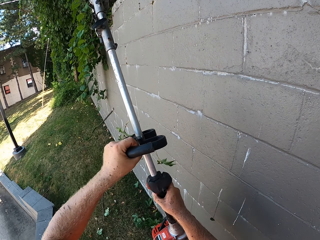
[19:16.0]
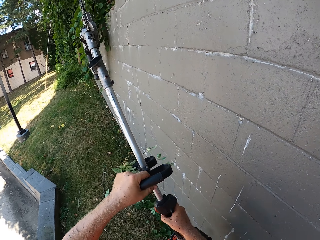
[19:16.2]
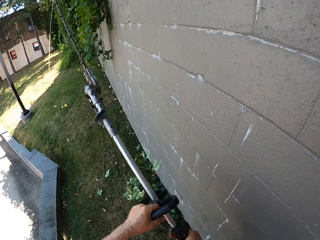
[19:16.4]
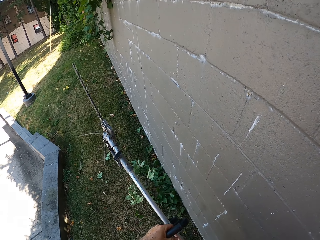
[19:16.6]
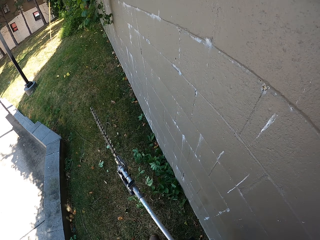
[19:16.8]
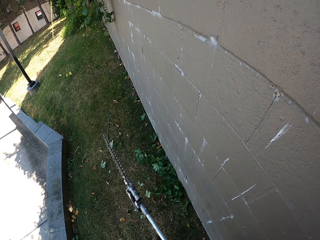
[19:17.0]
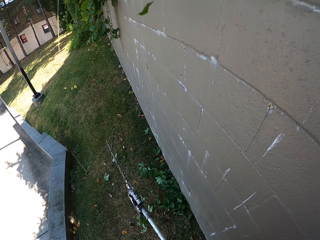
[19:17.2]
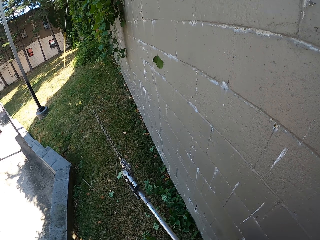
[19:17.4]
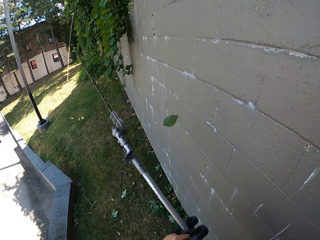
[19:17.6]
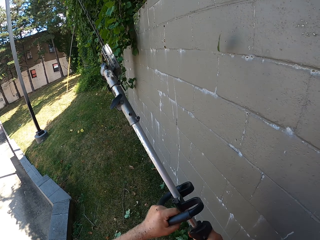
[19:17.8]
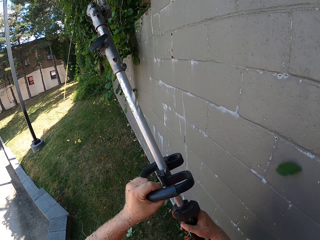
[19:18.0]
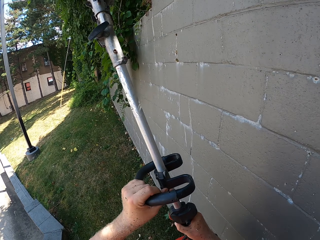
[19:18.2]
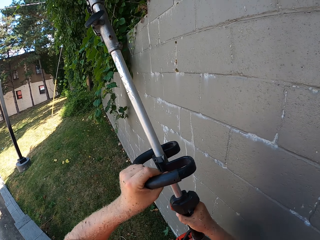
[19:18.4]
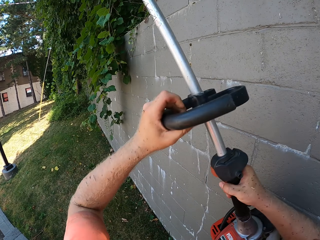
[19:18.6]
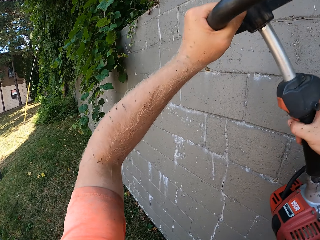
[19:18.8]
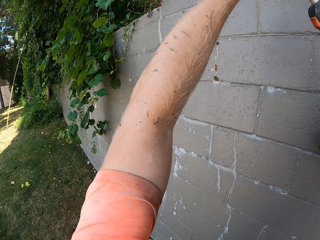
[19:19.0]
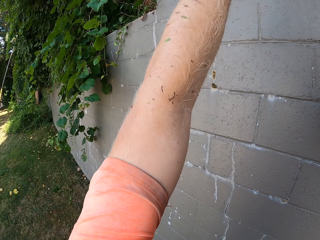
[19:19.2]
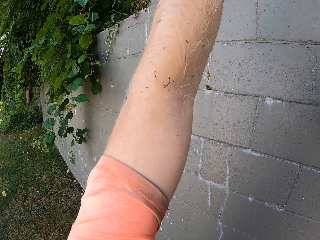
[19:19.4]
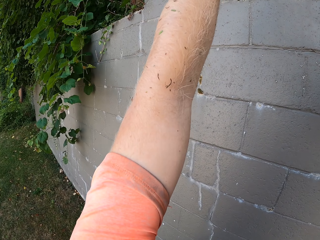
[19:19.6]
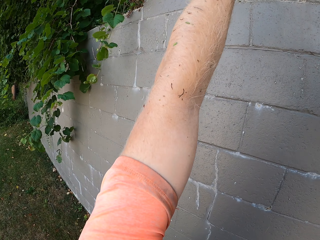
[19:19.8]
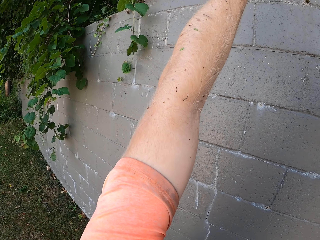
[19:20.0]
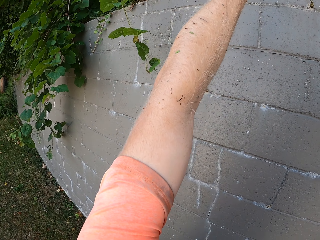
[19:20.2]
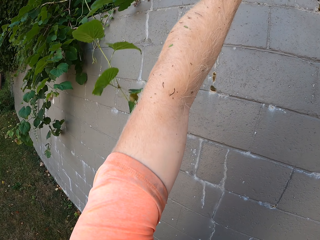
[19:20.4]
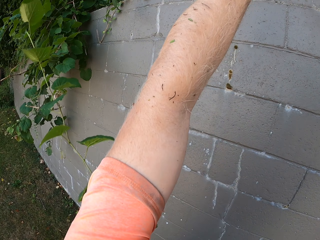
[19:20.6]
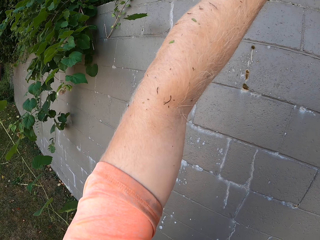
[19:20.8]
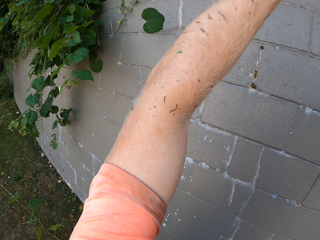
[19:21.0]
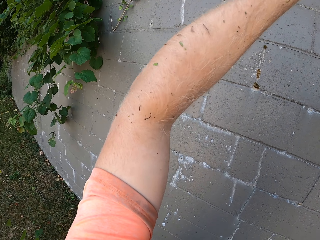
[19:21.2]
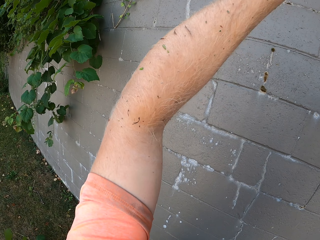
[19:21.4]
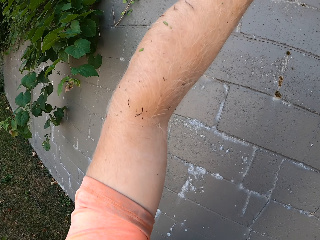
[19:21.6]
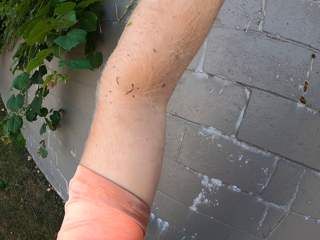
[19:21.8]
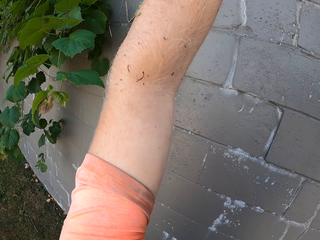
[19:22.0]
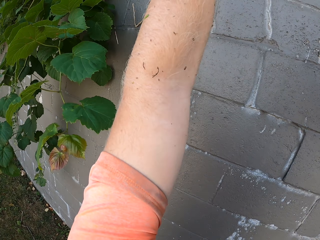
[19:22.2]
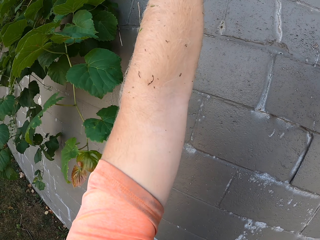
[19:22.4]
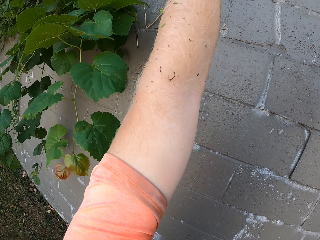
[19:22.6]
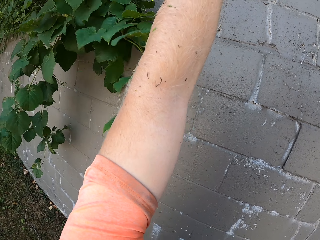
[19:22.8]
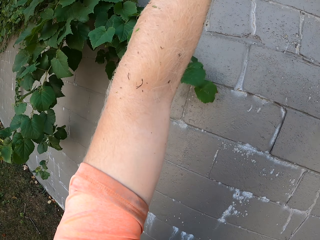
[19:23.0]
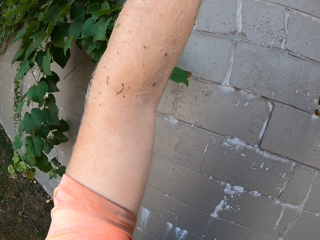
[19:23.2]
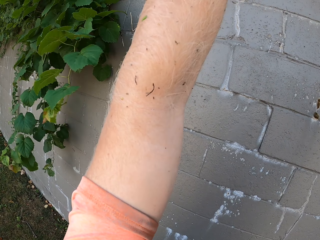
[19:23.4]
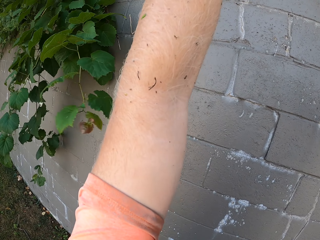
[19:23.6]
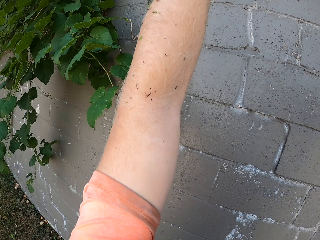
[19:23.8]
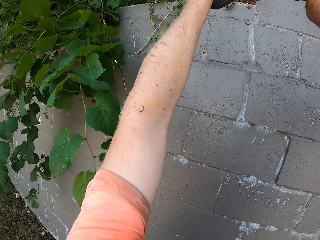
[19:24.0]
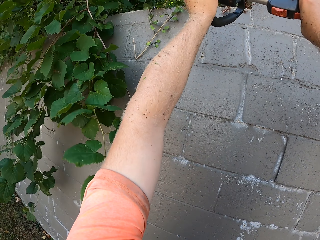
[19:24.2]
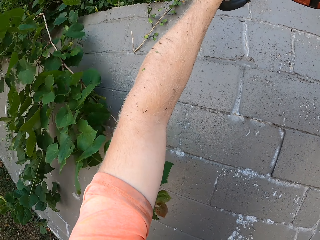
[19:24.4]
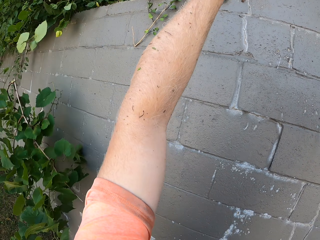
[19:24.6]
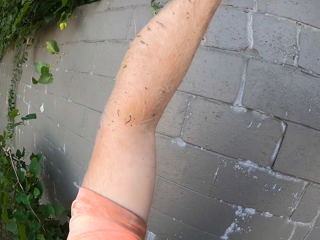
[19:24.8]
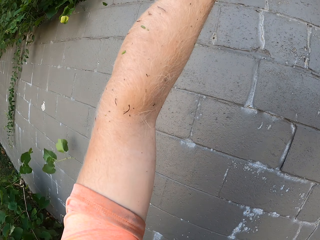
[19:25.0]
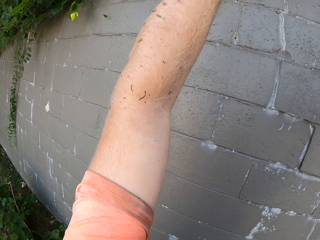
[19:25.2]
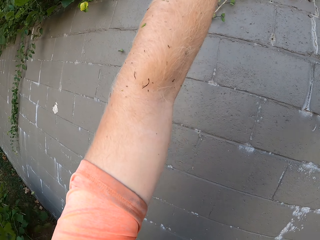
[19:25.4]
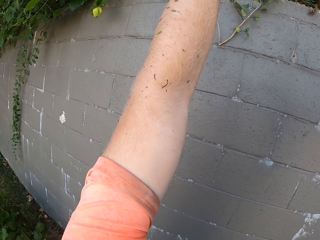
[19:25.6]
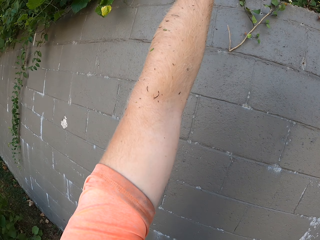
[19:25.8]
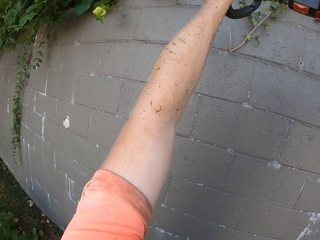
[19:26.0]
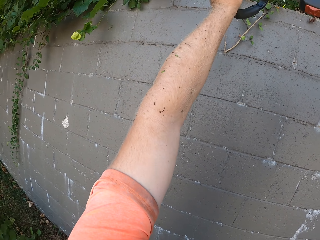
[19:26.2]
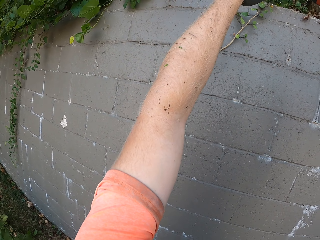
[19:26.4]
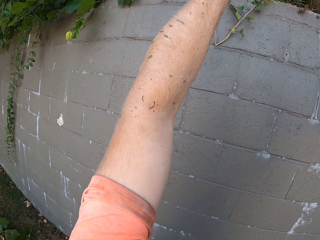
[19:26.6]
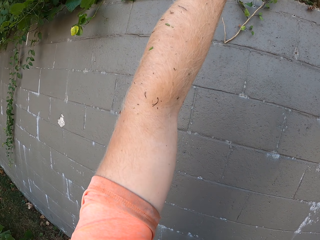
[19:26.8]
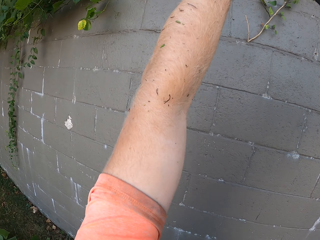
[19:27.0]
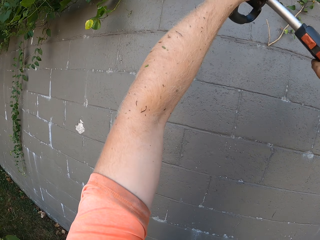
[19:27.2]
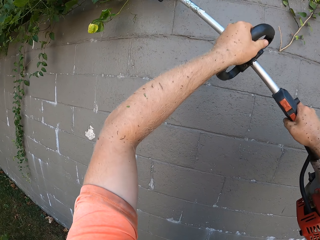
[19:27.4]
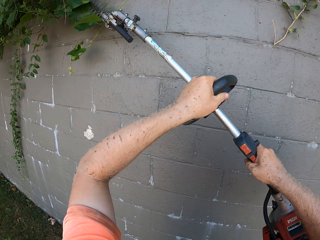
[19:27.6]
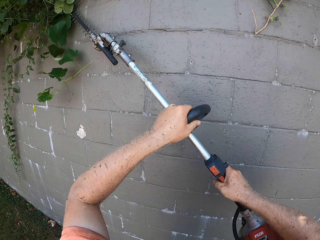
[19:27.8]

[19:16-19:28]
The camera wearer trims hedge bushes on the wall with the hedge trimmer in both hands.

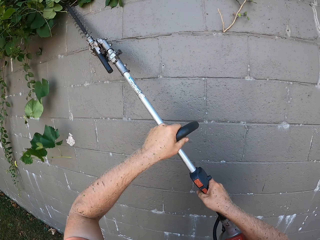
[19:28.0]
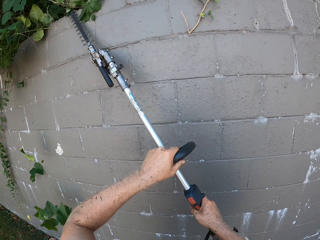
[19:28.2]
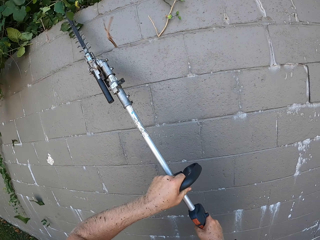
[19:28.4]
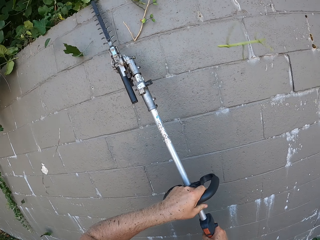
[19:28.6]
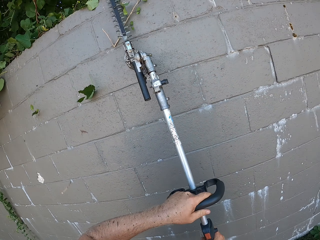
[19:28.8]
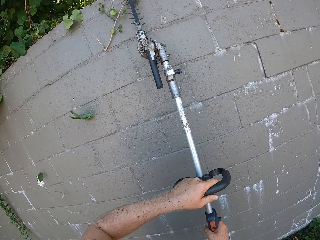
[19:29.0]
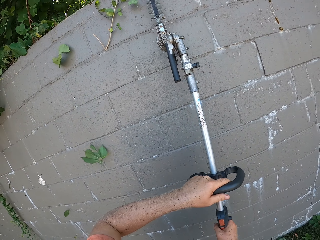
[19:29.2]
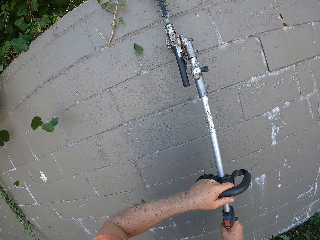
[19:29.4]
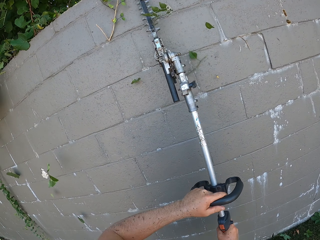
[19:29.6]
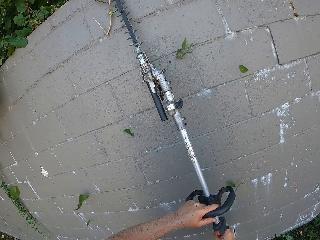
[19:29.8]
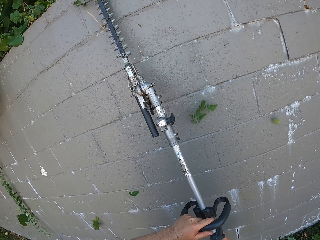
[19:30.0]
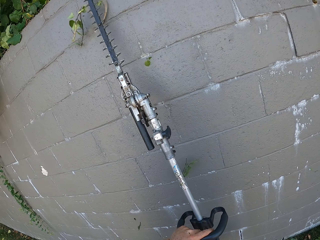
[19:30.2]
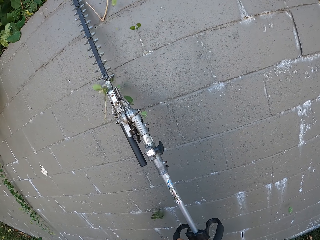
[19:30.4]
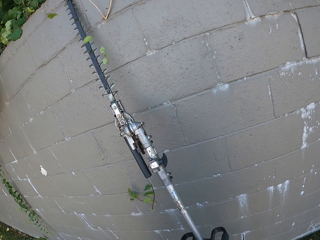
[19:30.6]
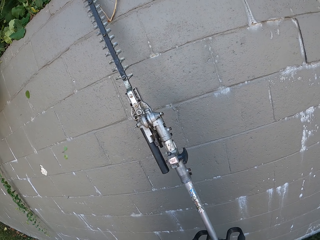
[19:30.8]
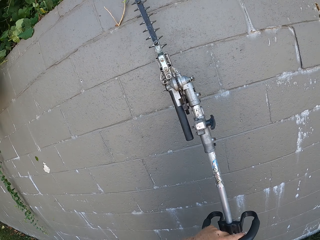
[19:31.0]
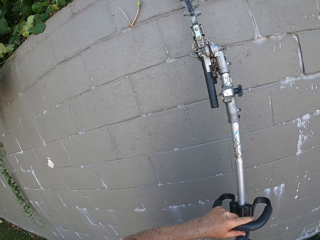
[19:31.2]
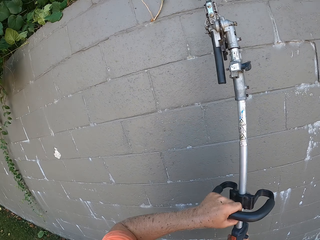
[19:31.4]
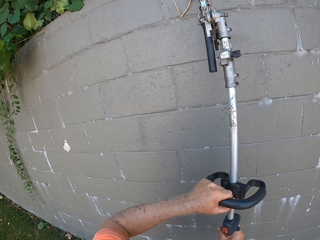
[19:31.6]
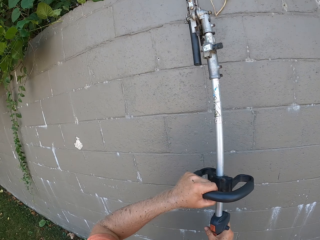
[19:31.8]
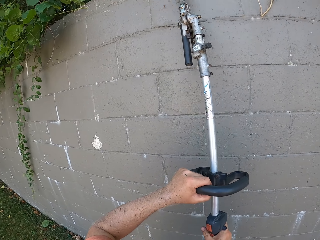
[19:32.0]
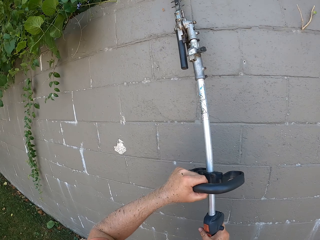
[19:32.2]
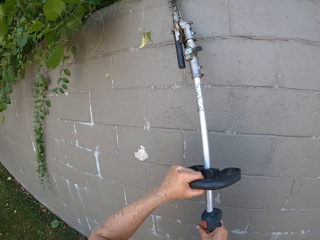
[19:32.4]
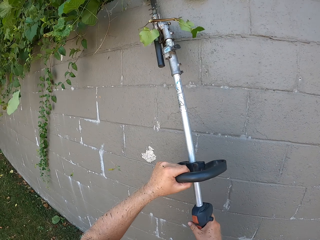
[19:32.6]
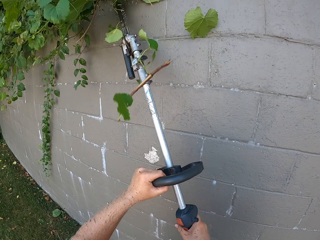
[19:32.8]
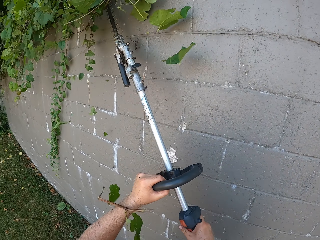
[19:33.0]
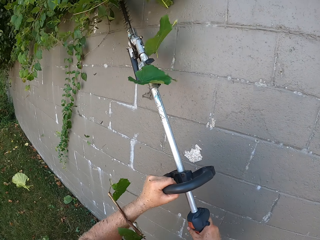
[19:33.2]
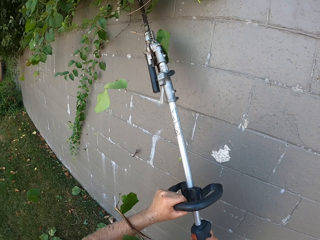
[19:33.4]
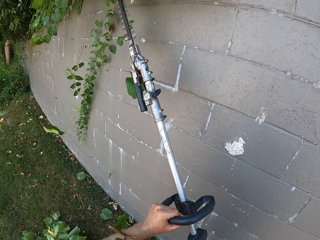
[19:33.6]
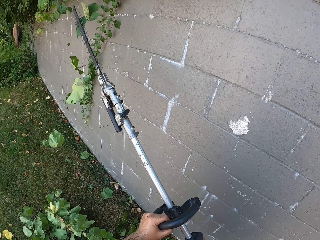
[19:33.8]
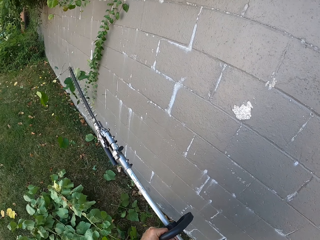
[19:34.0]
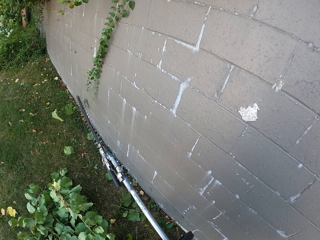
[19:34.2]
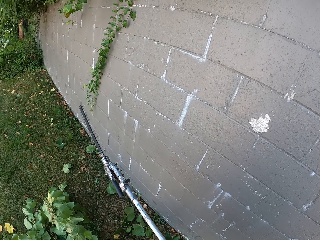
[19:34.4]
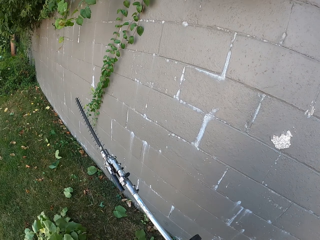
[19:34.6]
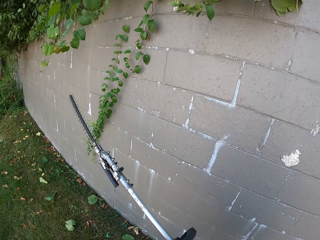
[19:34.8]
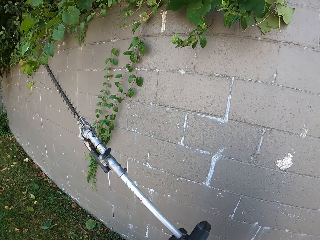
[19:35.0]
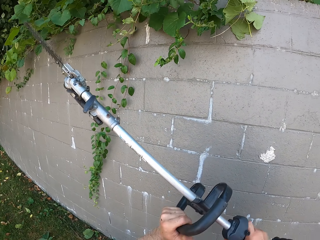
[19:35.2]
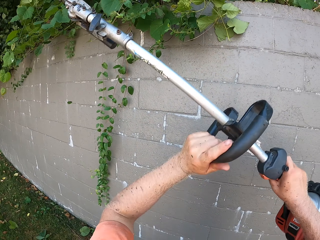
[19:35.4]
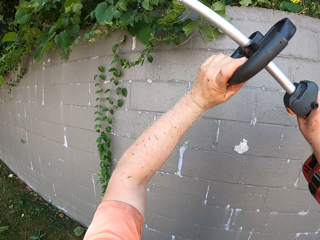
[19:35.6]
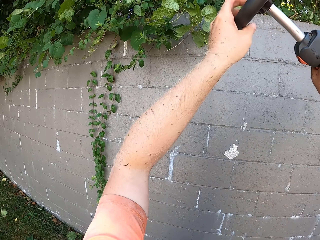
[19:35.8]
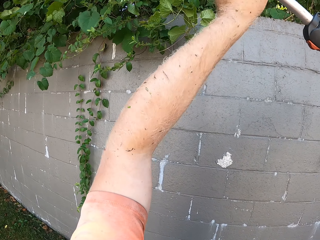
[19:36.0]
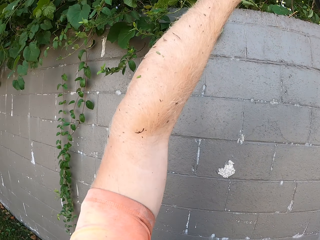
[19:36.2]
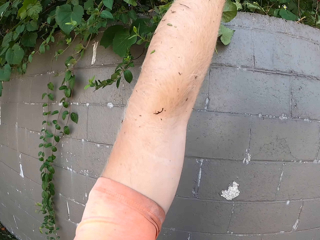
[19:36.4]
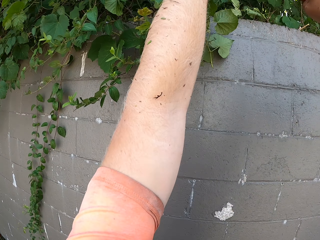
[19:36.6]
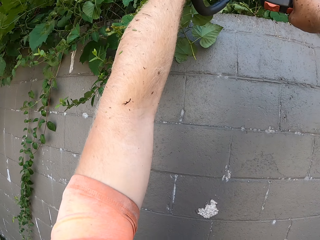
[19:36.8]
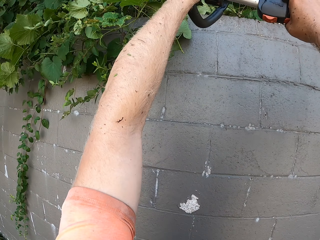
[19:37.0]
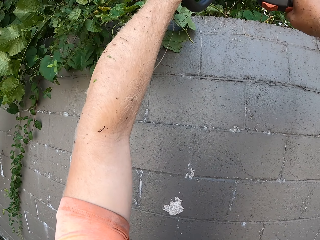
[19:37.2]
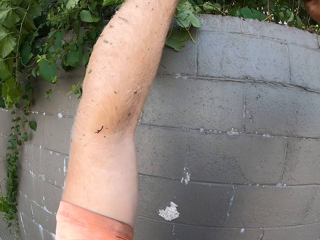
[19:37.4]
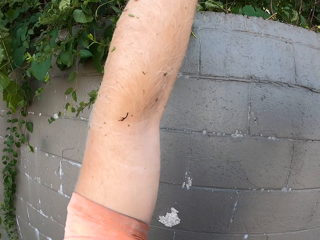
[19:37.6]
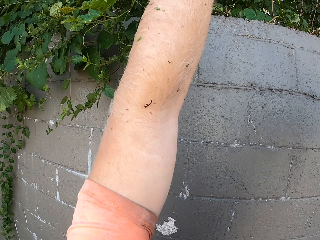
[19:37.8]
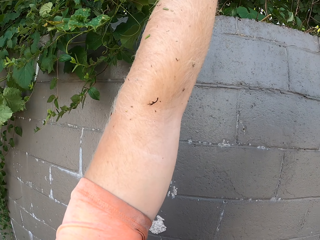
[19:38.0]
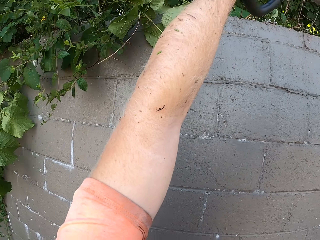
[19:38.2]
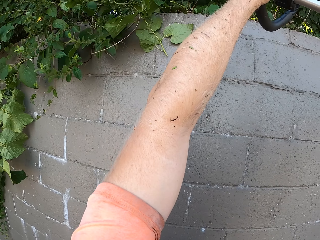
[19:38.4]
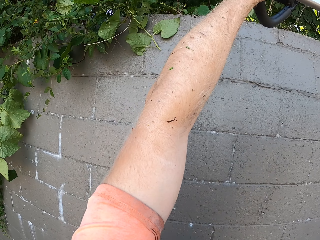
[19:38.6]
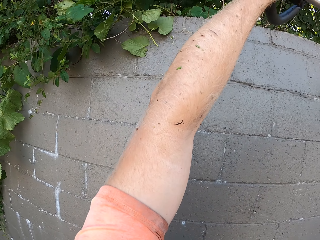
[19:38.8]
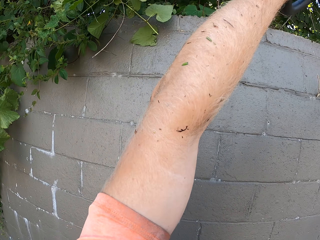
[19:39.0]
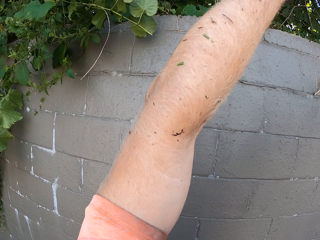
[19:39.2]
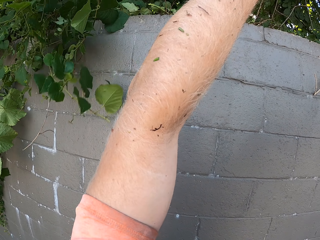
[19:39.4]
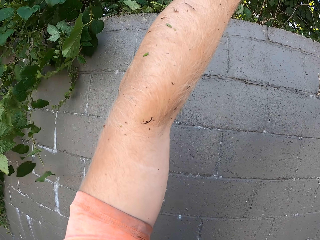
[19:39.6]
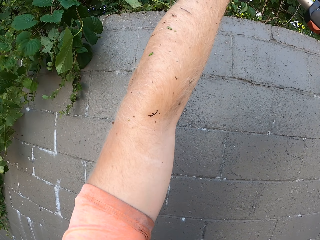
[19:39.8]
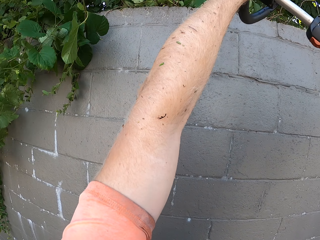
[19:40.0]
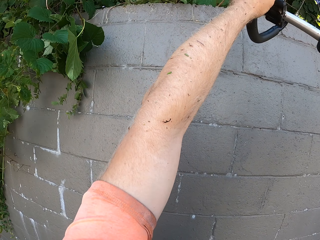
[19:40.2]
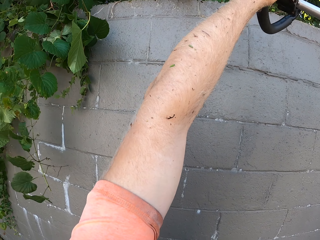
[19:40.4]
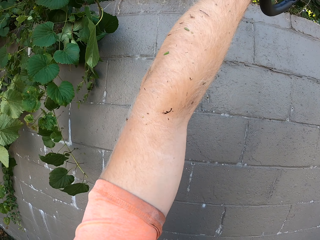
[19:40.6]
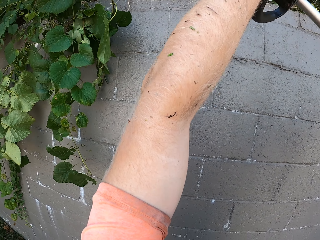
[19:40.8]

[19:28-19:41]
The camera wearer trims hedge bushes on the wall with the hedge trimmer in both hands.
